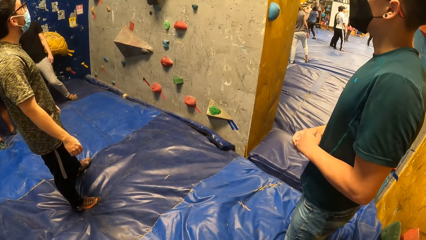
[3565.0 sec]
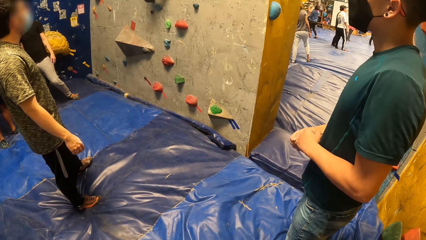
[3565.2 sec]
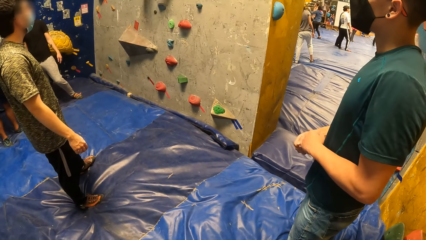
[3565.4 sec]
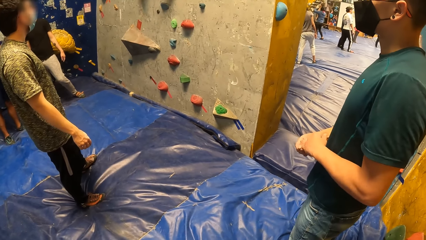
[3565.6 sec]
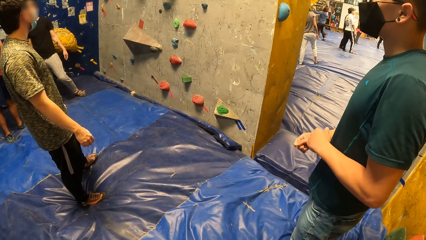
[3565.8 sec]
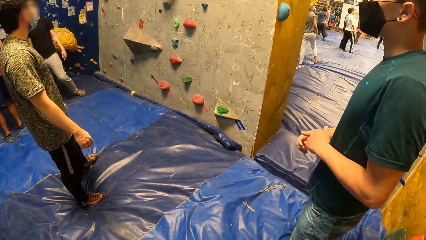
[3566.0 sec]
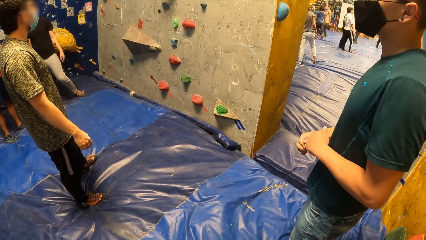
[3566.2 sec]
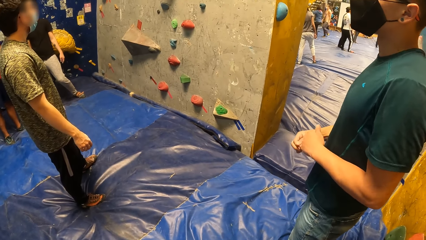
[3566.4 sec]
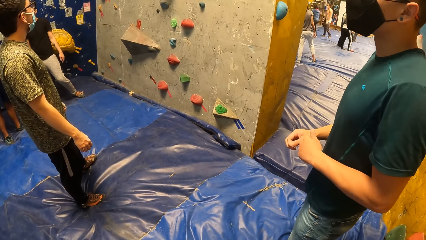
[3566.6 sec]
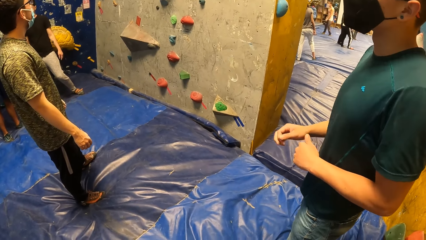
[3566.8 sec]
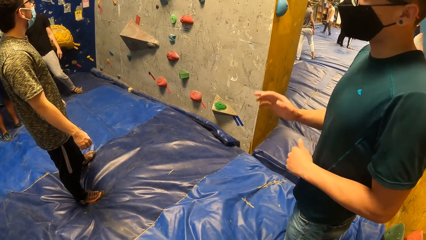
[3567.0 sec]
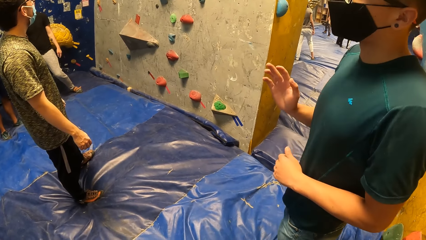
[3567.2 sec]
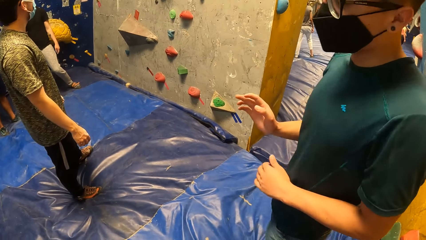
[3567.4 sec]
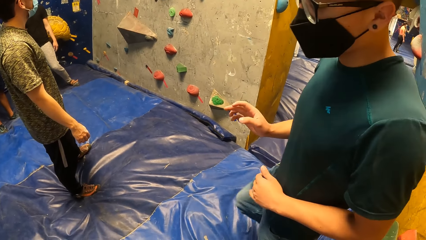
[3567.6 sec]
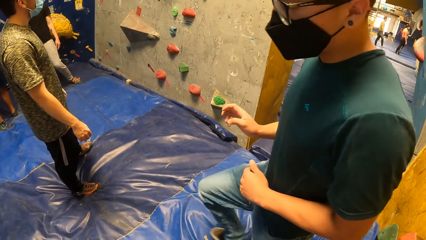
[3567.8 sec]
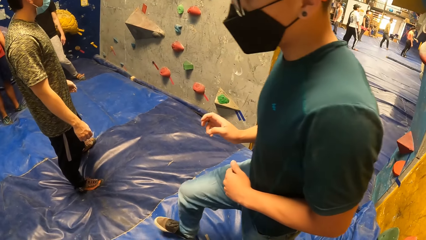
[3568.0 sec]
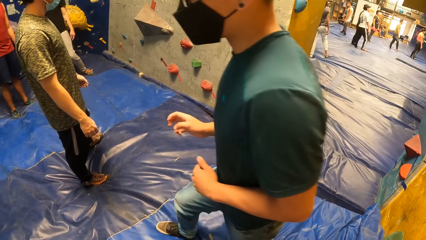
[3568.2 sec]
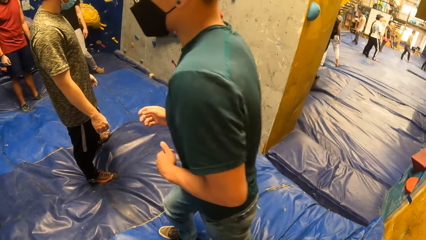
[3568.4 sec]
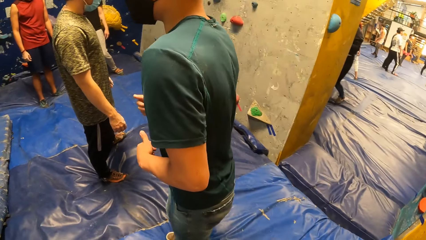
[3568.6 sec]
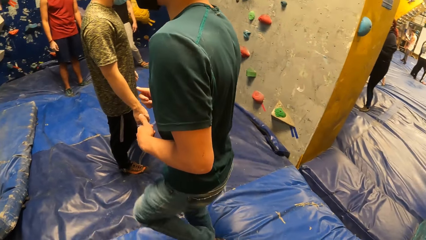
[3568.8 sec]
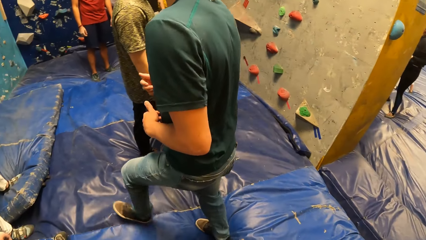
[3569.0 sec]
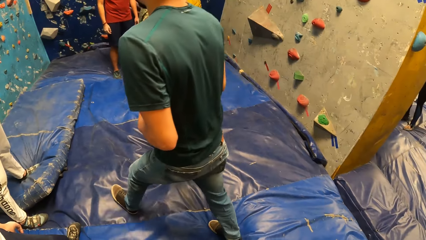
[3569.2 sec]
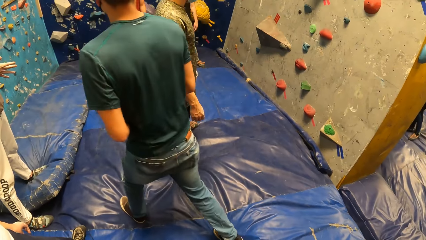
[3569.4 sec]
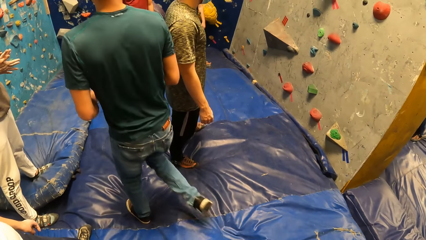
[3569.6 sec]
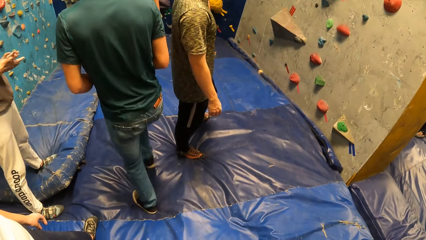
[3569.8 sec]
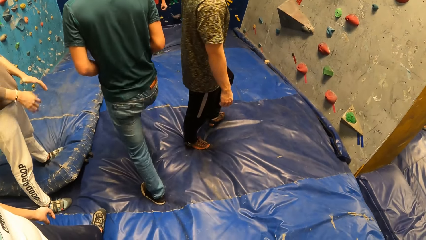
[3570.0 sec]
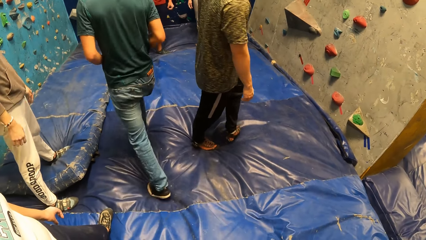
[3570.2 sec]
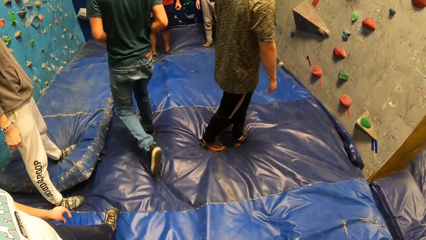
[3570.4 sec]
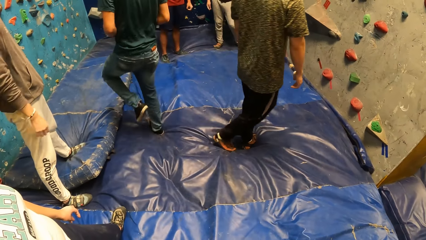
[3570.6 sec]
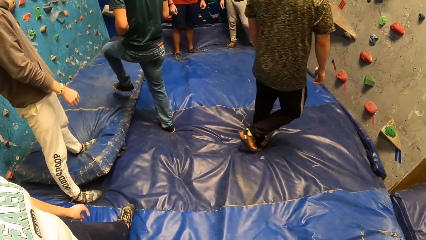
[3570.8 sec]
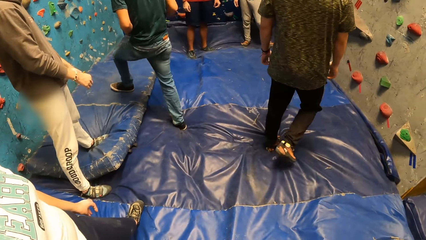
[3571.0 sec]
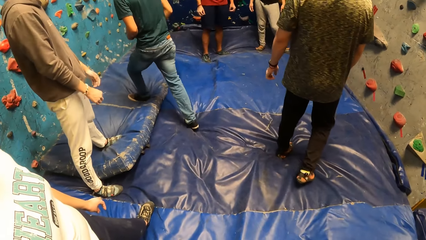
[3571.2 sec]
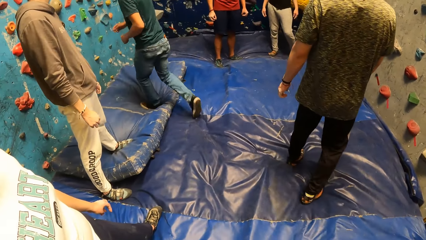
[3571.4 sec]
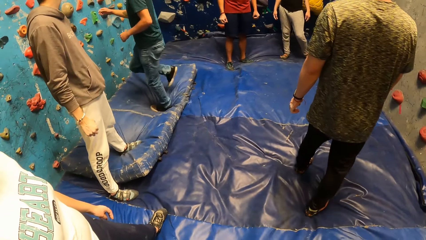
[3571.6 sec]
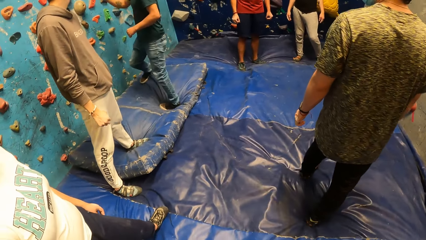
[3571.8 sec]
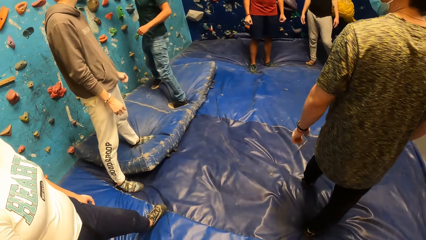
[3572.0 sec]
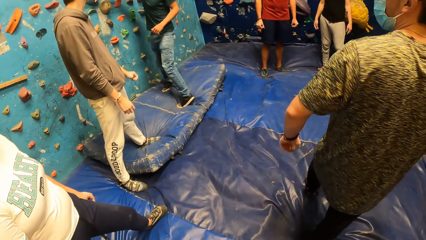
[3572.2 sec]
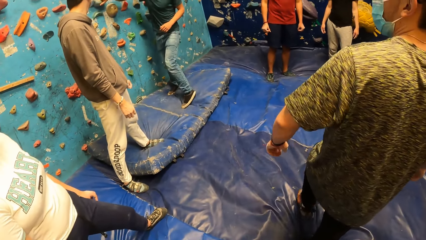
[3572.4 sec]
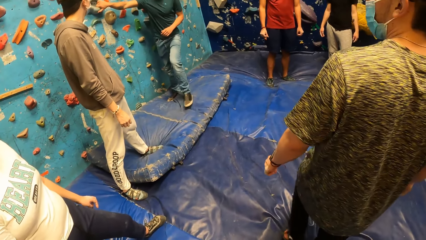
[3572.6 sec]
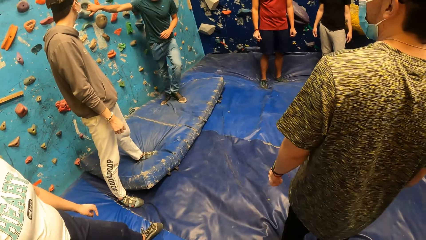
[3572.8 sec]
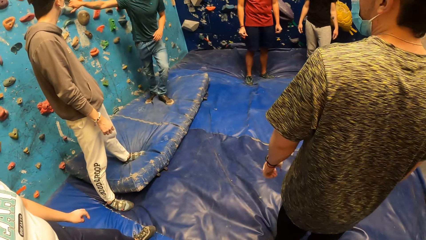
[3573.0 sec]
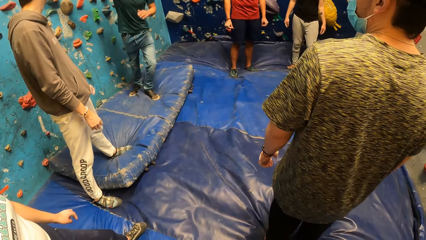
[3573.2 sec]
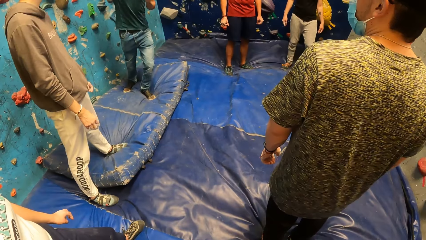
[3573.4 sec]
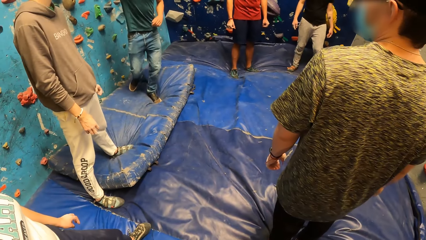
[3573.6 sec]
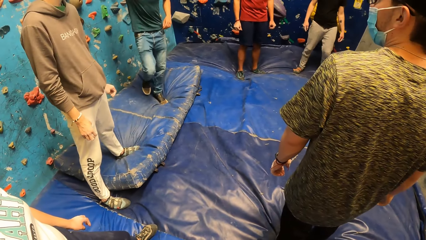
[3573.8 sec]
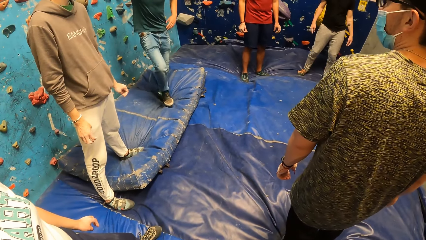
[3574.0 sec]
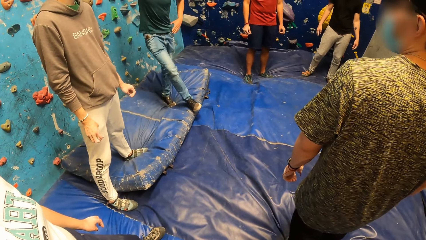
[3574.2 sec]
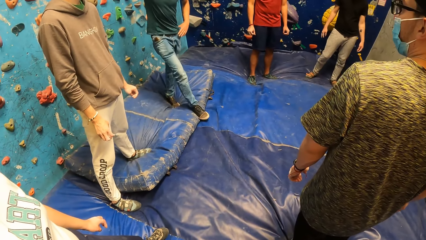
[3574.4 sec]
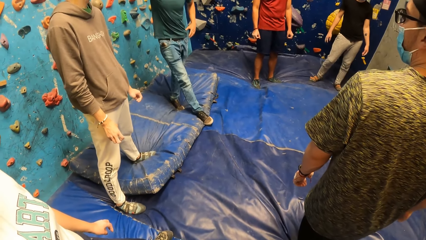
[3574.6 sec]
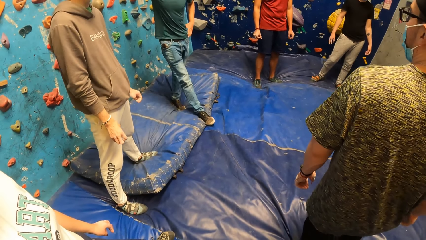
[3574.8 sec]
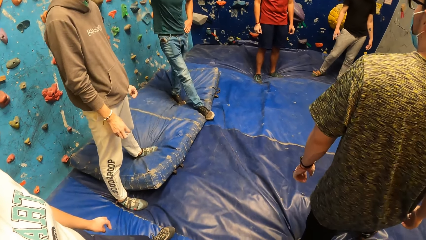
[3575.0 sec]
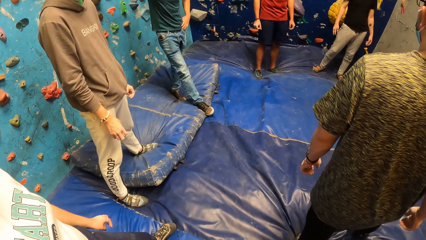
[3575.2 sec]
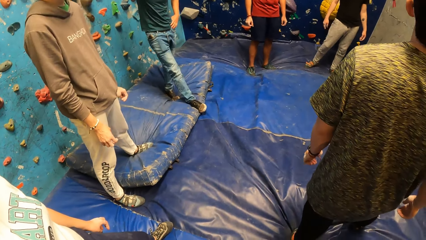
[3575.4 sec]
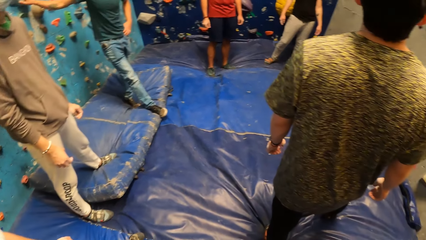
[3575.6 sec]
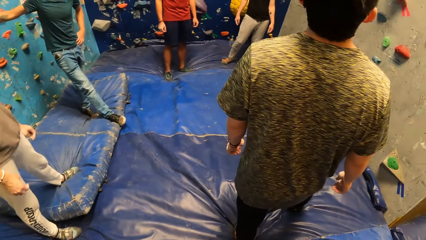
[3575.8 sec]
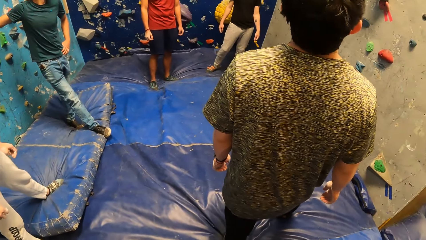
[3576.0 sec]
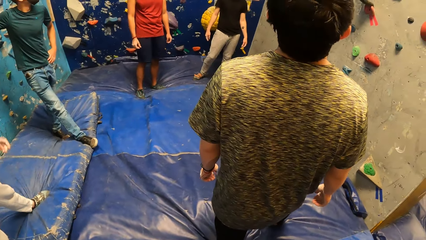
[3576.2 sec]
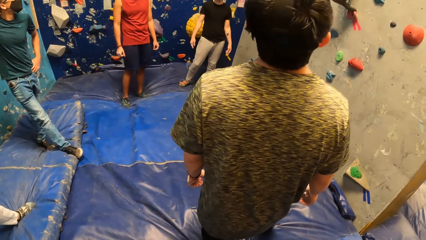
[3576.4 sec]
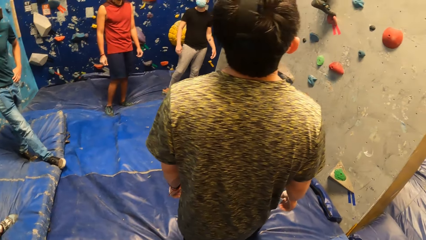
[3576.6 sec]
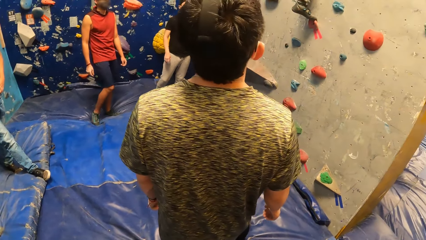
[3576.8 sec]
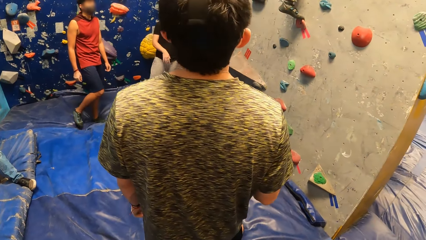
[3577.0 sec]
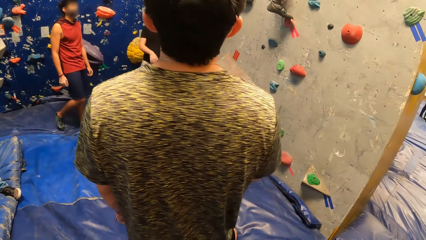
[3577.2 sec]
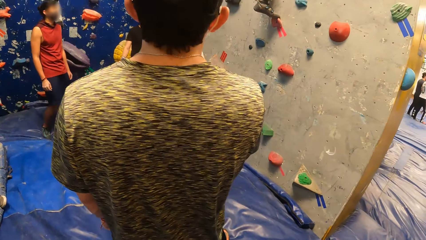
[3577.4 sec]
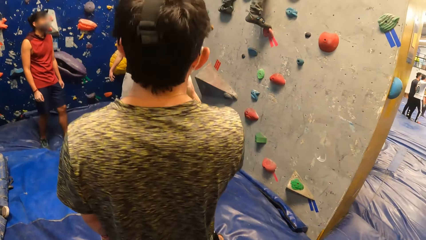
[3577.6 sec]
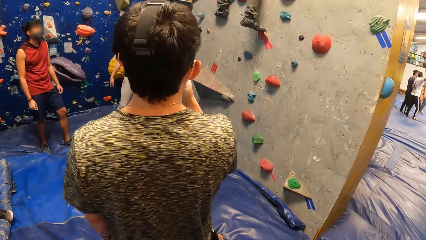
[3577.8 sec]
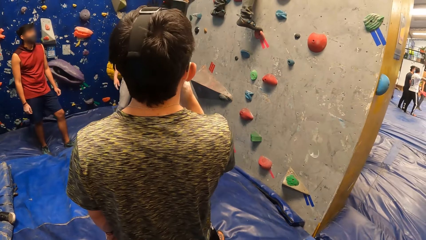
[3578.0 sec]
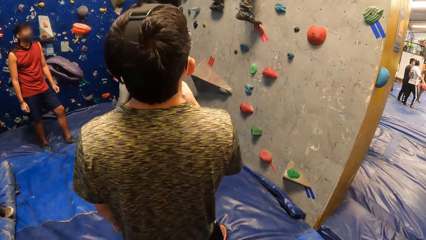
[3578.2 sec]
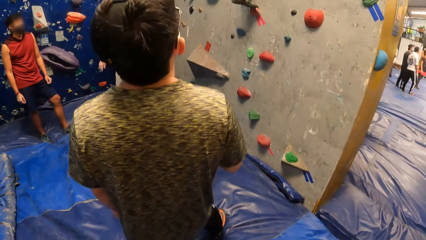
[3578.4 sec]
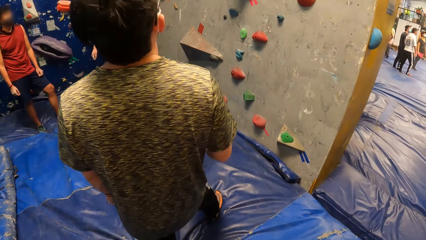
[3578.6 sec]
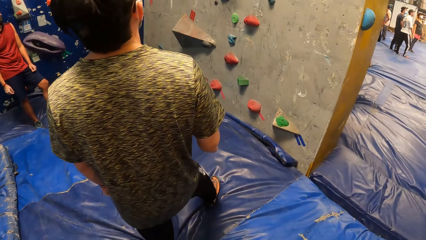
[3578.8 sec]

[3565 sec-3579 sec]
The man walks past the camera wearer. The man holds a climbing grip with his right hand and places his left hand on his waist.

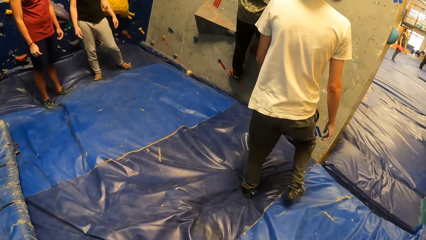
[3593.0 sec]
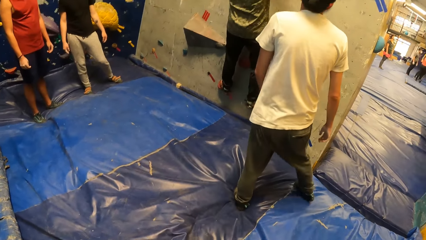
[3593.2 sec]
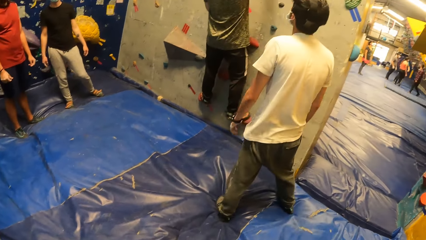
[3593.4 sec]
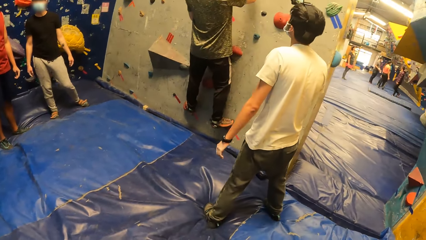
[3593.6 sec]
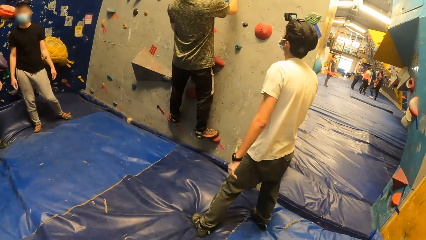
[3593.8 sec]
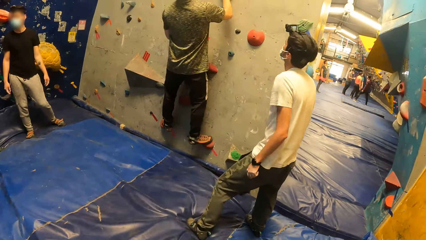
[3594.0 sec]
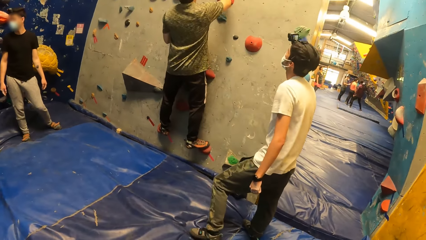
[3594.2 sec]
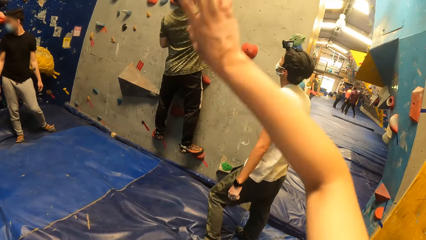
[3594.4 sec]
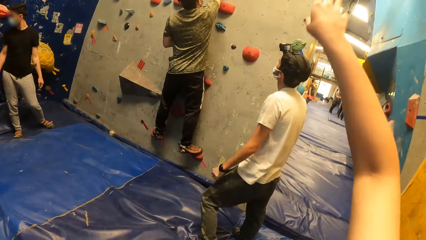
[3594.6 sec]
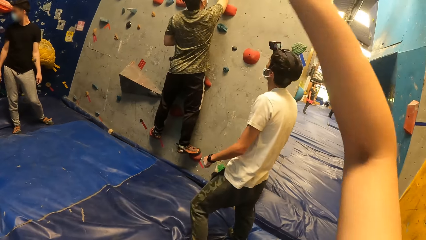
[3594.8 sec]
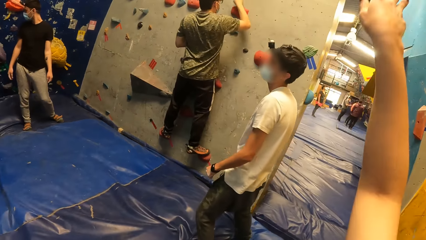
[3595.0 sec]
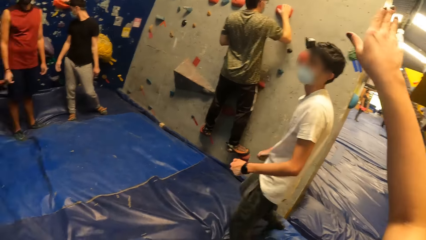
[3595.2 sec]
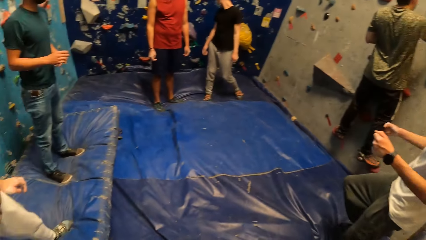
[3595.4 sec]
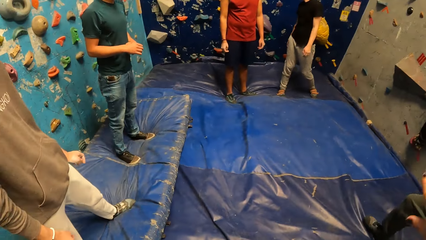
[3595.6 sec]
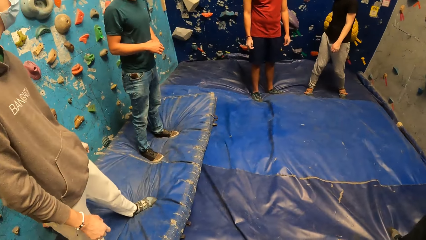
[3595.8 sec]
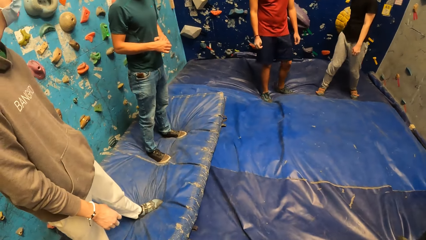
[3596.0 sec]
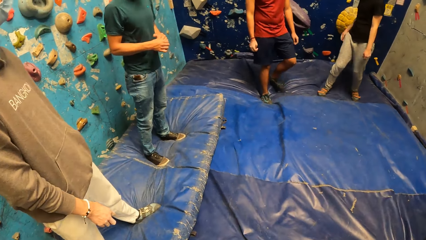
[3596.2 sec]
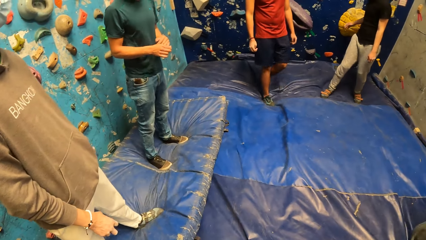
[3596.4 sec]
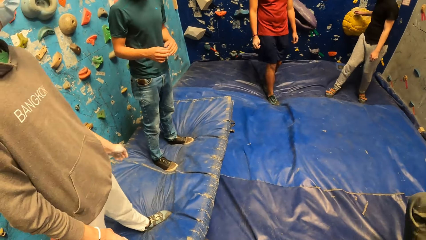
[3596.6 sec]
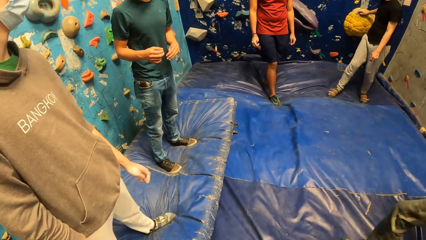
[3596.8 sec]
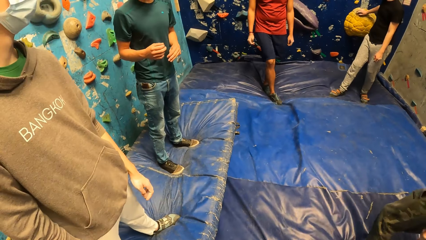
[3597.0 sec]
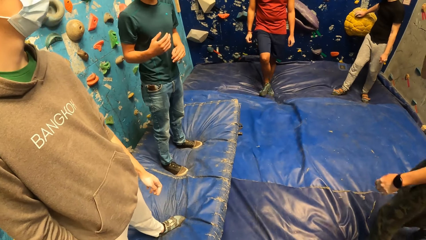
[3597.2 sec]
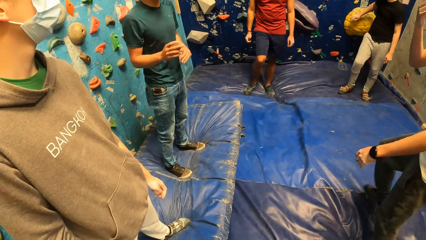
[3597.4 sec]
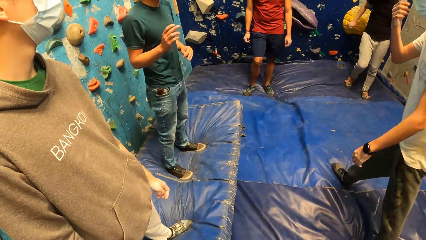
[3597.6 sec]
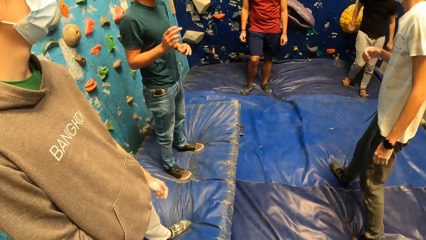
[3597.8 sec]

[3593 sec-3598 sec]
The camera wearer raises his arm up. The man converses with the camera wearer and a group of people.
